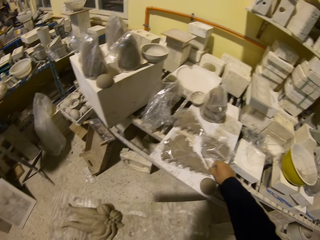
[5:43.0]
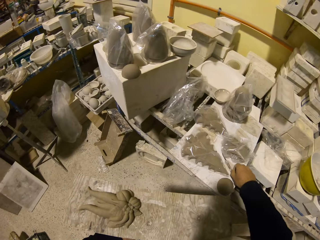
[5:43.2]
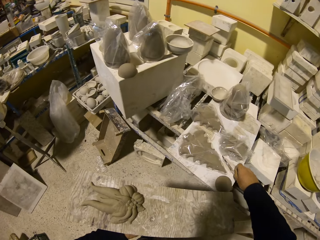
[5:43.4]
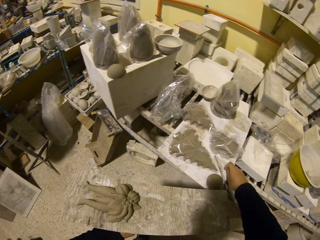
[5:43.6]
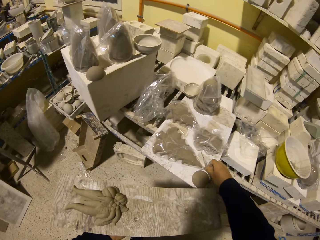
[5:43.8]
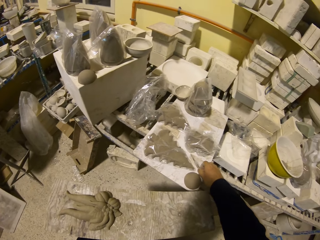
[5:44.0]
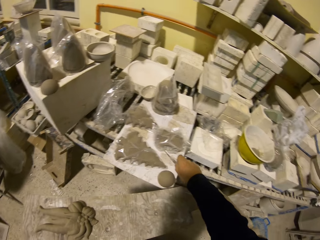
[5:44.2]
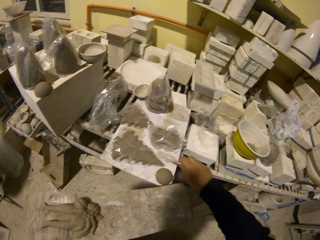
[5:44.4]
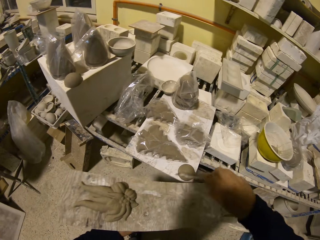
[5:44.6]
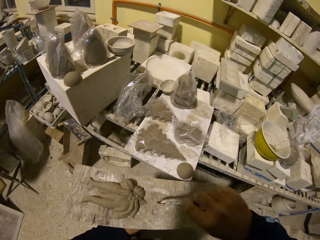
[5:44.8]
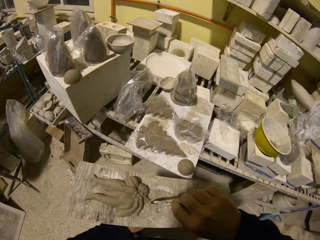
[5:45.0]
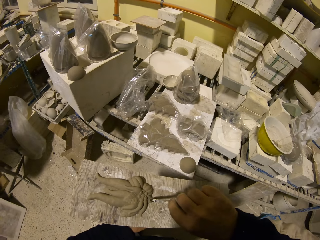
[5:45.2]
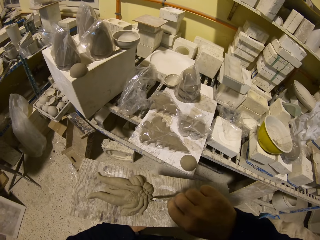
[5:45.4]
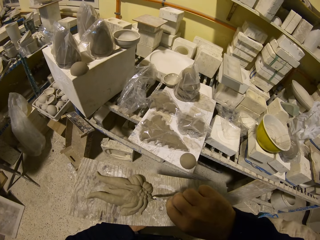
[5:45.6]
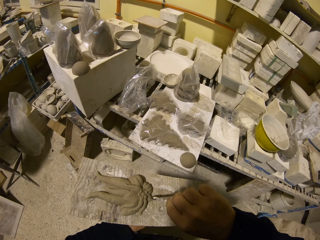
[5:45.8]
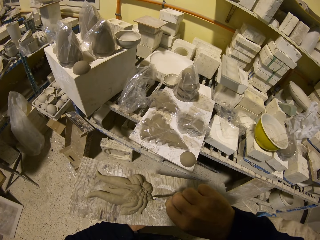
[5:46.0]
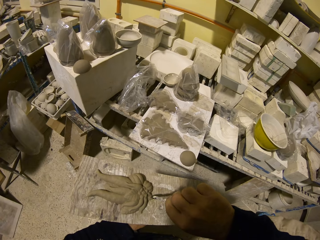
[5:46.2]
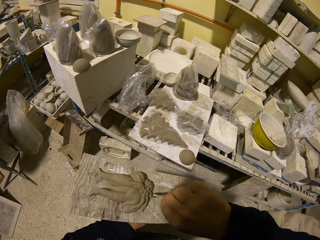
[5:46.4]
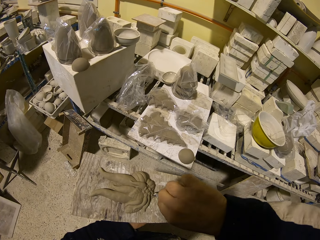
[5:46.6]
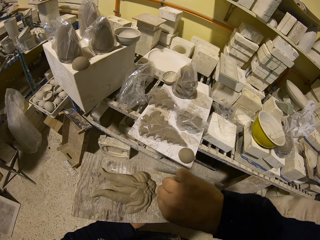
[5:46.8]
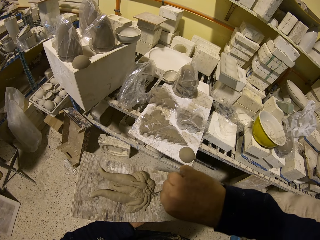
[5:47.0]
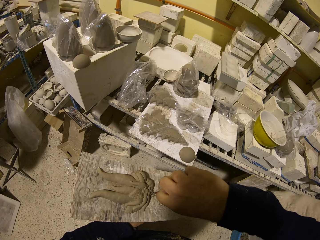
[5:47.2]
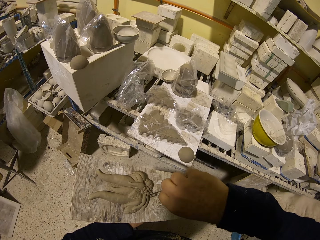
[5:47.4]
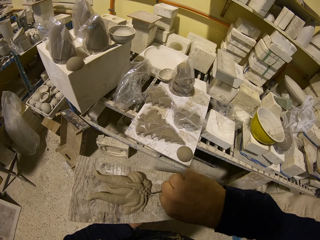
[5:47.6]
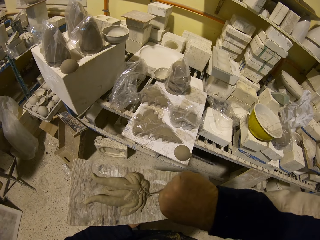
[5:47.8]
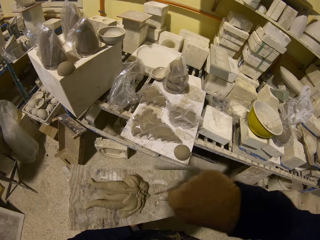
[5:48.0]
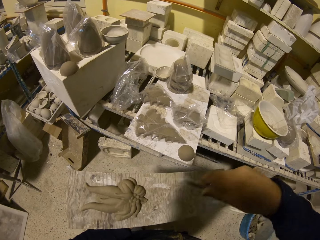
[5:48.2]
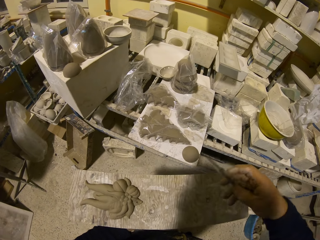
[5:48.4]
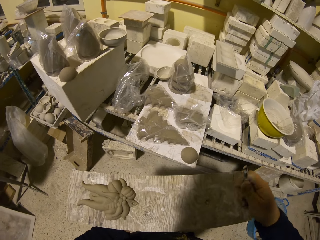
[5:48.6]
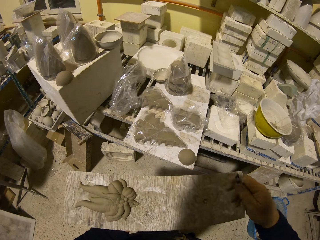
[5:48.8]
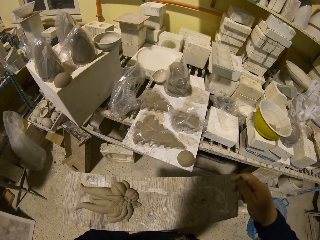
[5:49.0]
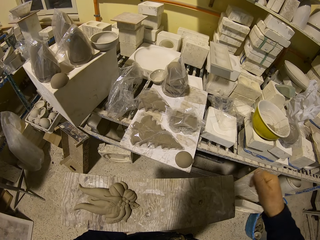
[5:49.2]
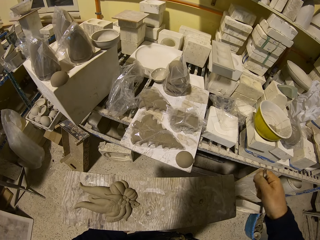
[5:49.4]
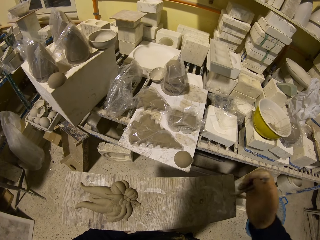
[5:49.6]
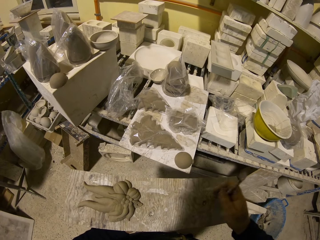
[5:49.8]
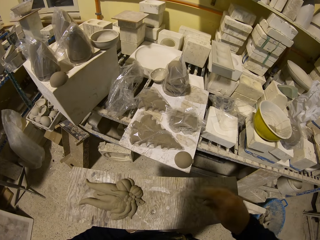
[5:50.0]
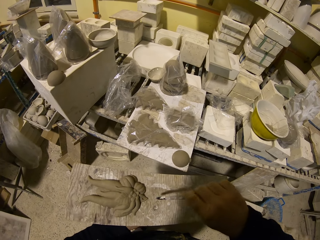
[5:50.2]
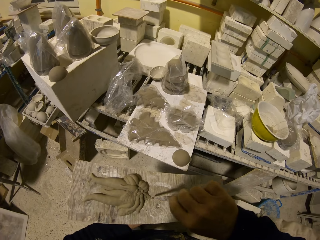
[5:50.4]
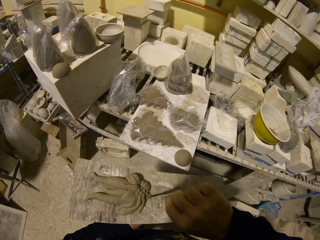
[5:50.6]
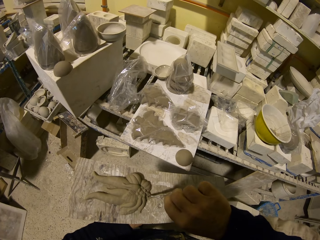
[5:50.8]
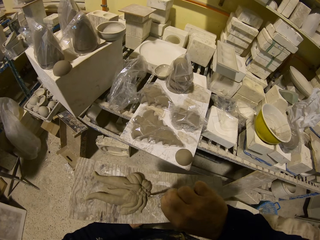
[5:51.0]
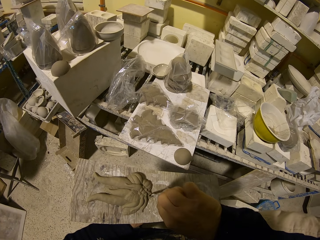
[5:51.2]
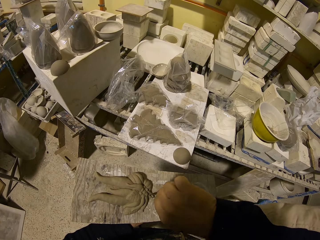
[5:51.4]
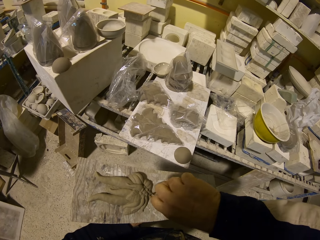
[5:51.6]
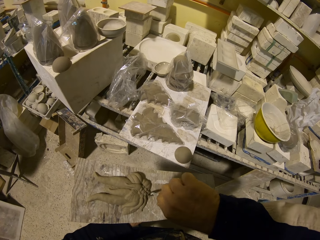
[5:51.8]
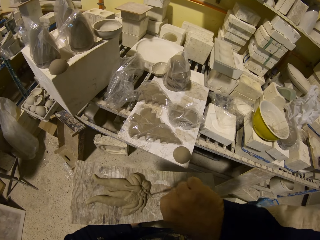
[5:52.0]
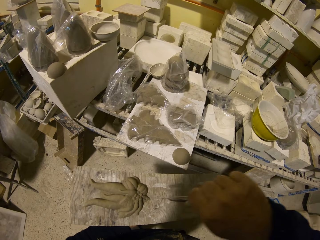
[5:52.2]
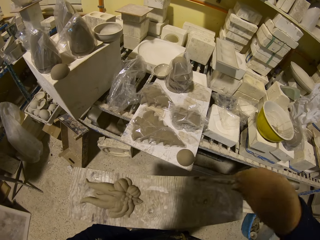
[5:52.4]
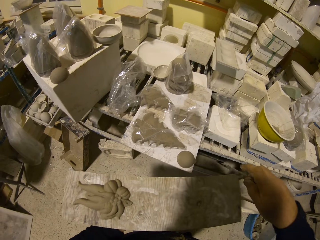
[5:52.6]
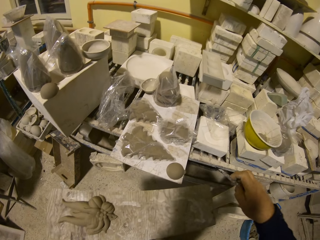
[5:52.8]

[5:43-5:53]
The camera wearer picks up a sharp metal. They press the moulding. They pin the pottery clay mold with the metal.

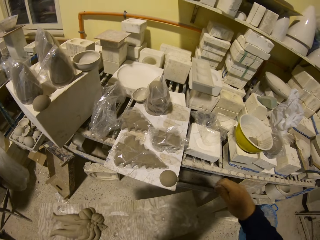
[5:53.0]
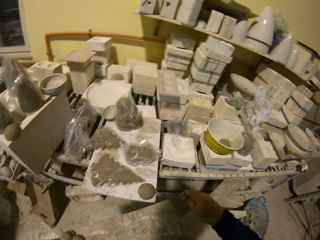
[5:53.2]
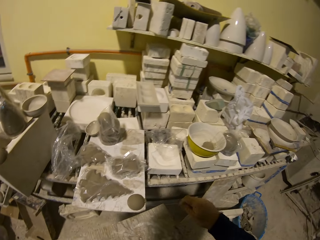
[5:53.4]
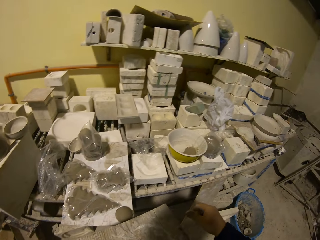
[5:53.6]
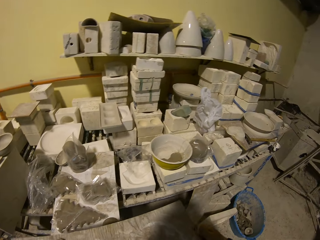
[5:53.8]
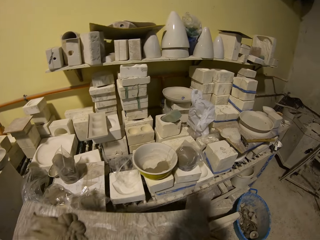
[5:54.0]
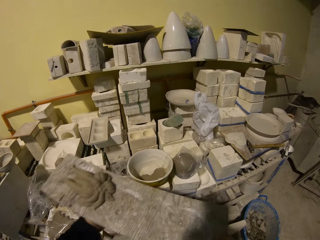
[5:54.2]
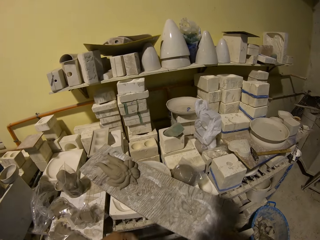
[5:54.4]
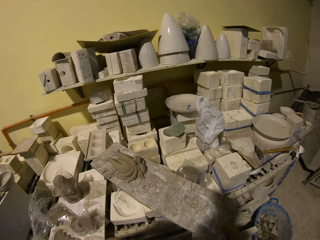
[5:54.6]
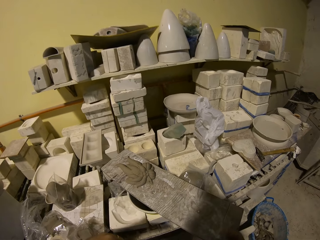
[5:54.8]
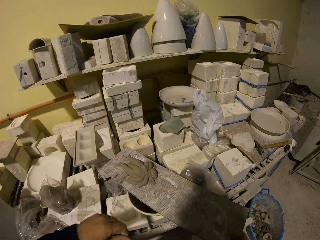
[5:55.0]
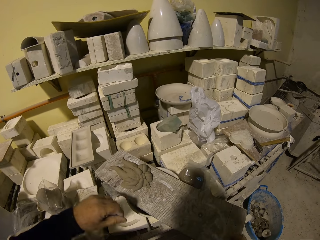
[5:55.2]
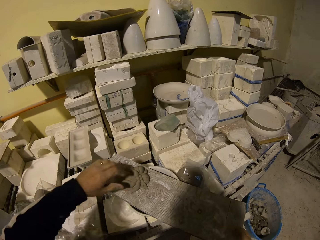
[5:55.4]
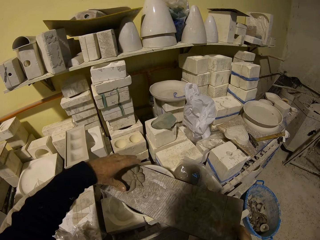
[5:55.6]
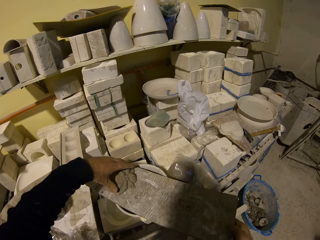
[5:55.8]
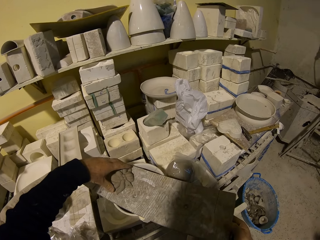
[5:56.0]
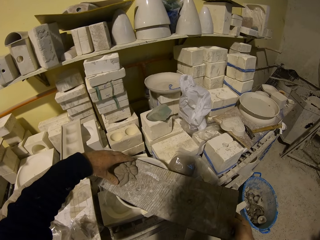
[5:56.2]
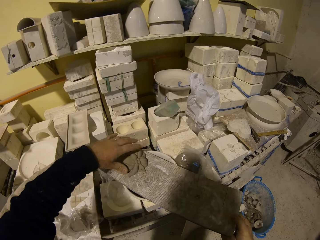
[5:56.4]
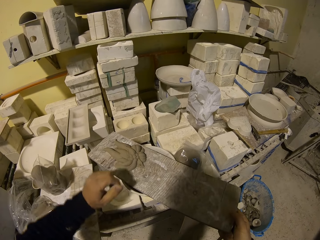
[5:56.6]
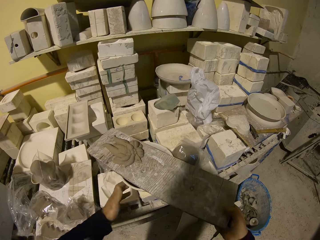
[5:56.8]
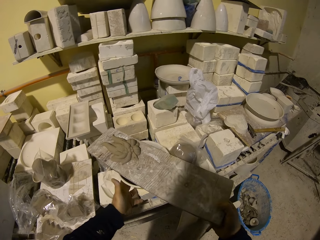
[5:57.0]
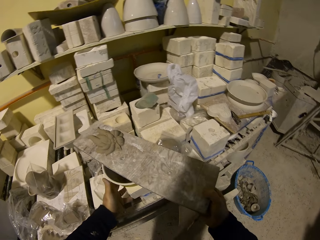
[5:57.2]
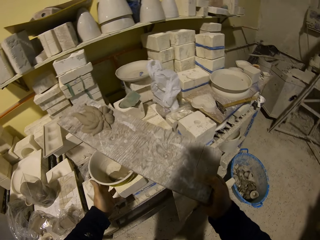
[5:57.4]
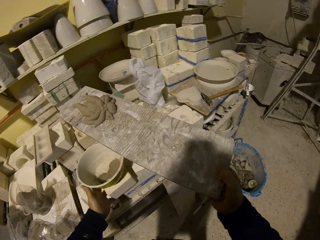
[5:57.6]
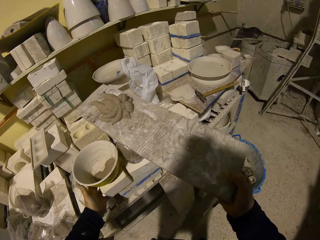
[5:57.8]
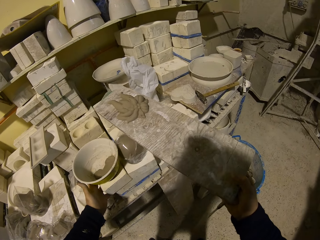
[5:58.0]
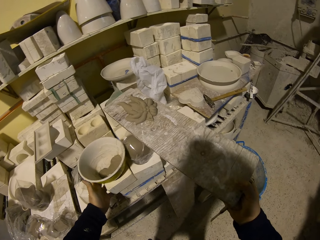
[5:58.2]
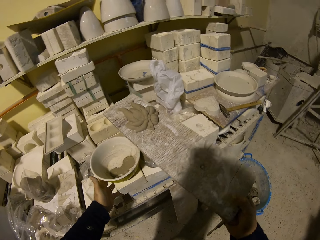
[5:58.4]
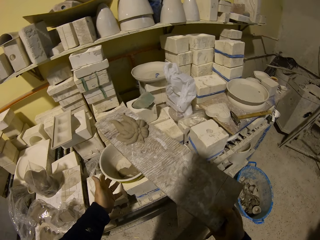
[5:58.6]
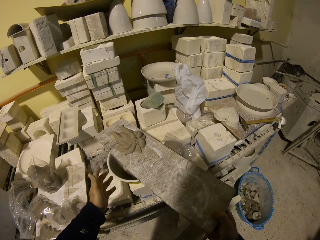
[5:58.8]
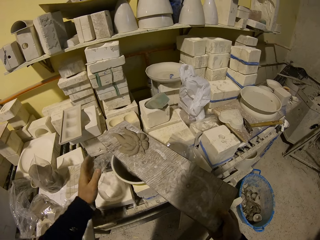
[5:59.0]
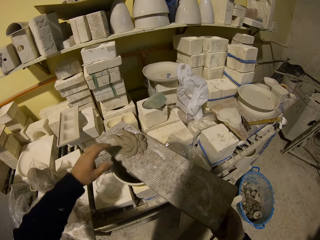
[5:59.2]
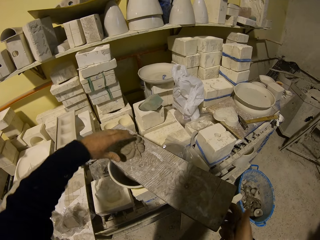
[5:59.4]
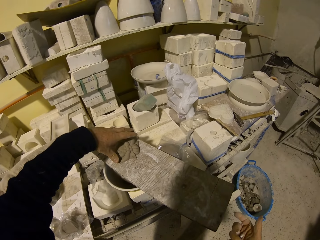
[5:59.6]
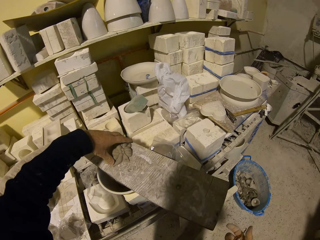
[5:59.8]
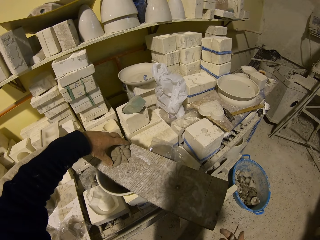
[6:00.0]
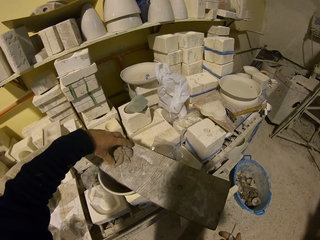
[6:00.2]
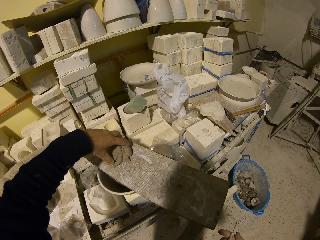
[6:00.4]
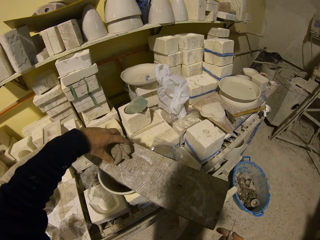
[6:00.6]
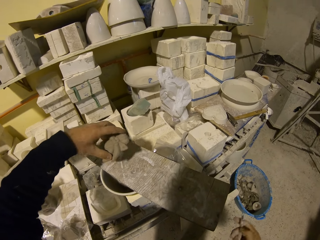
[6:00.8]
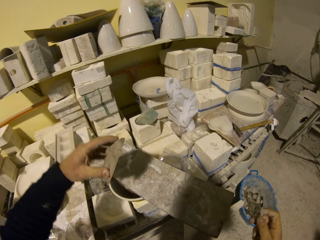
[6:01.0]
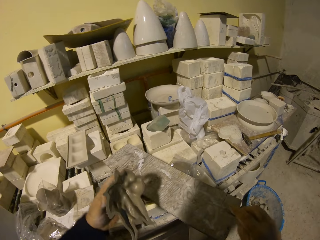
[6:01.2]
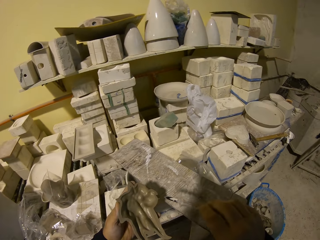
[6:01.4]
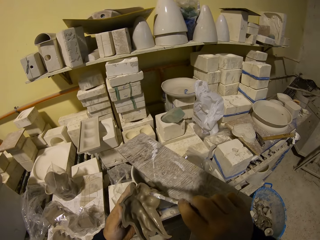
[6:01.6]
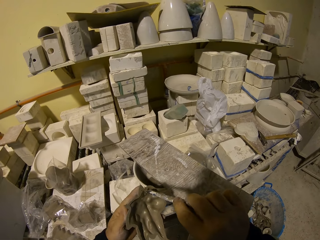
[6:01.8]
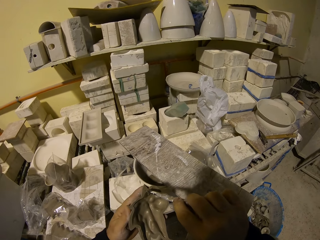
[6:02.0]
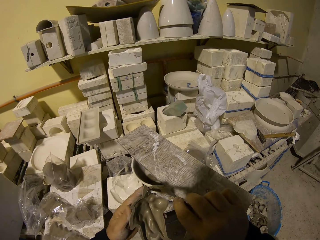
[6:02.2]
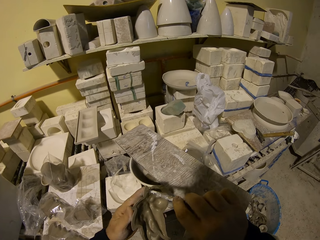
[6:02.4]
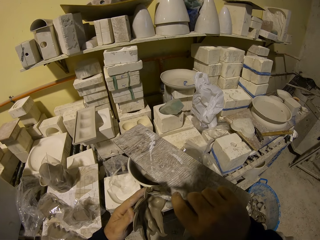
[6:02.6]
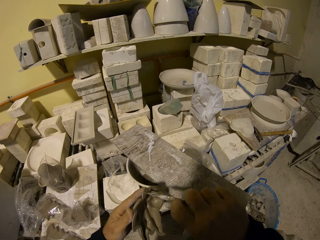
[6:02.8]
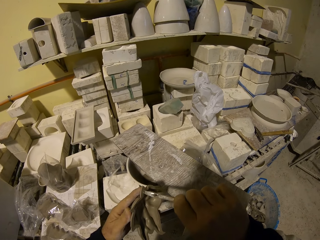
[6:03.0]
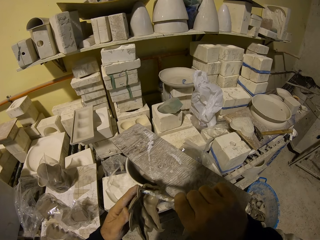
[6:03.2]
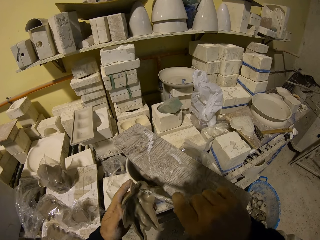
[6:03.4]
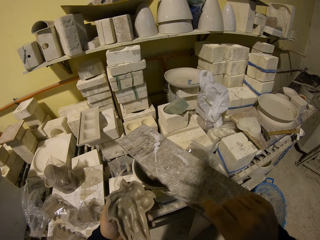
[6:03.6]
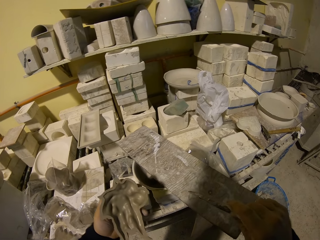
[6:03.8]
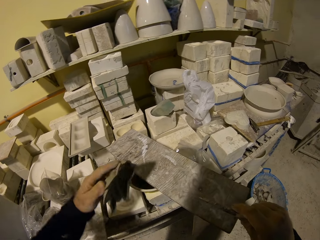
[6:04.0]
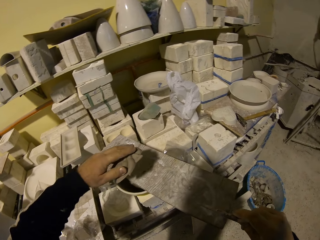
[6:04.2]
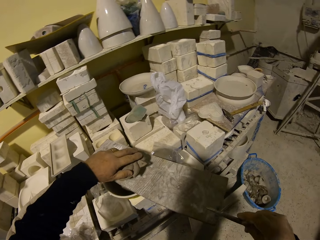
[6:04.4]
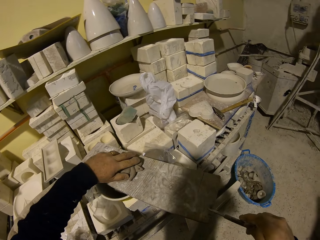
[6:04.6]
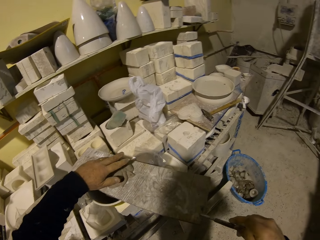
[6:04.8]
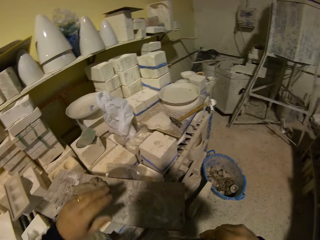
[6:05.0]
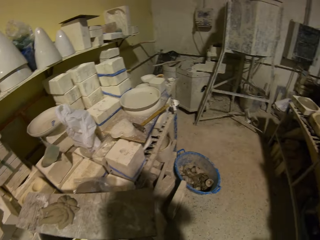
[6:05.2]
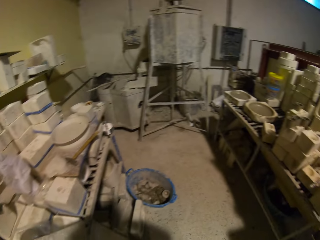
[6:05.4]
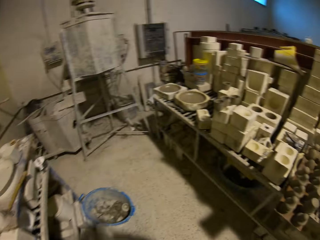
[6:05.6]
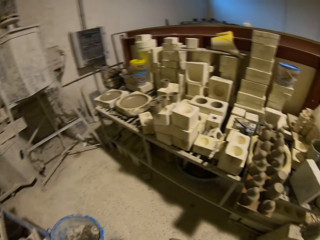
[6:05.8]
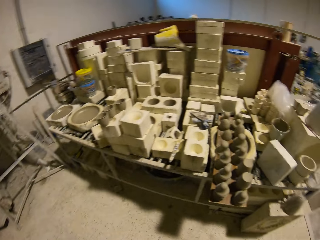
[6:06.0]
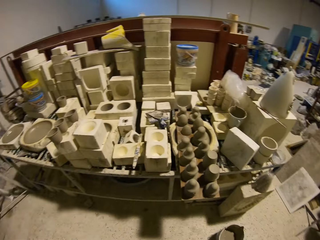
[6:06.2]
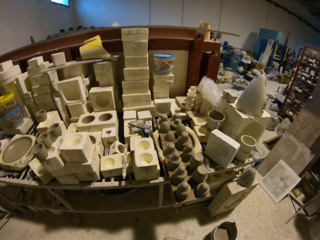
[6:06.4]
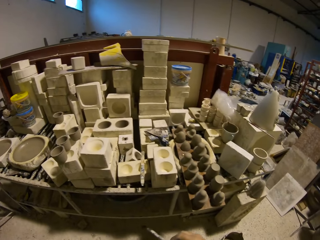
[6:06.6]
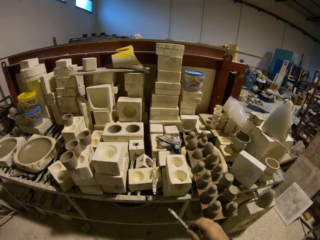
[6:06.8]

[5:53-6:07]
The camera wearer puts the board on the pot. They touch the moulding. They hold the pottery clay mold. They raise the board. They put the board on the pot. They pick up the moulding. They drill the pottery clay mold with a sharp metal. They put the moulding on the board.
